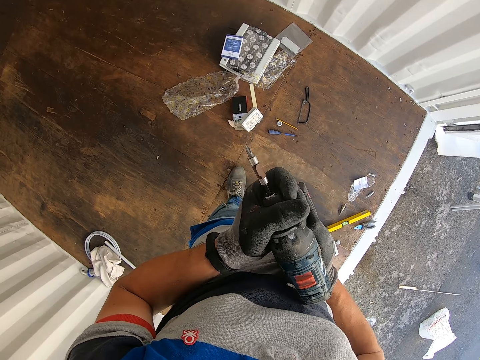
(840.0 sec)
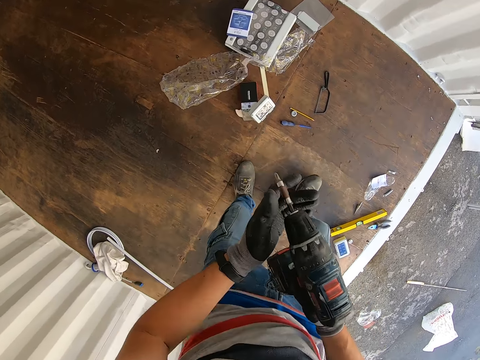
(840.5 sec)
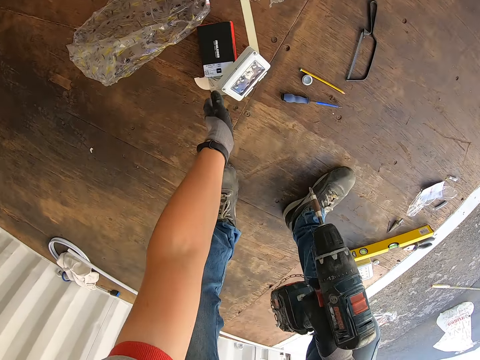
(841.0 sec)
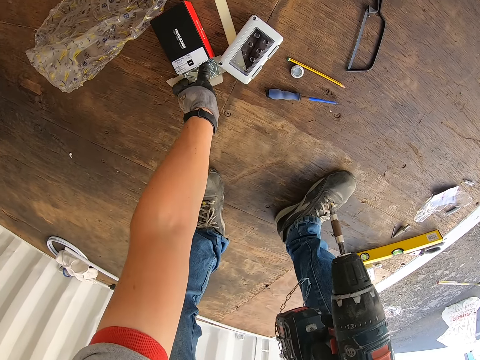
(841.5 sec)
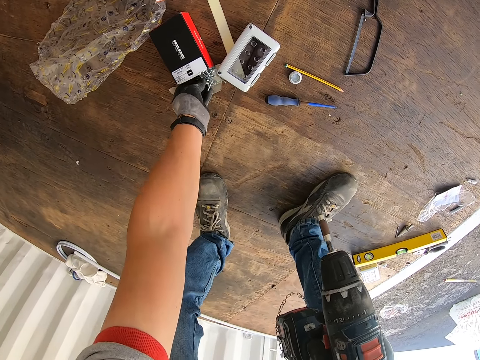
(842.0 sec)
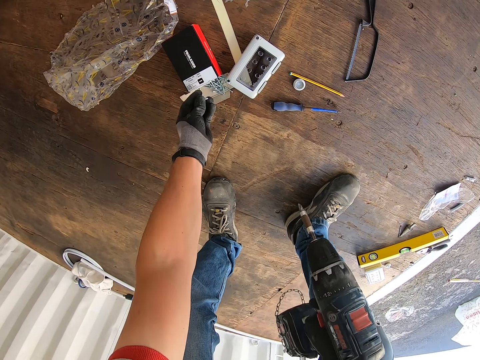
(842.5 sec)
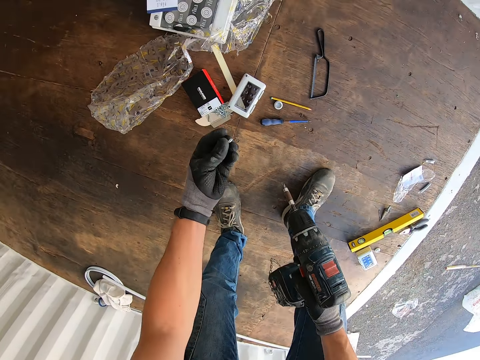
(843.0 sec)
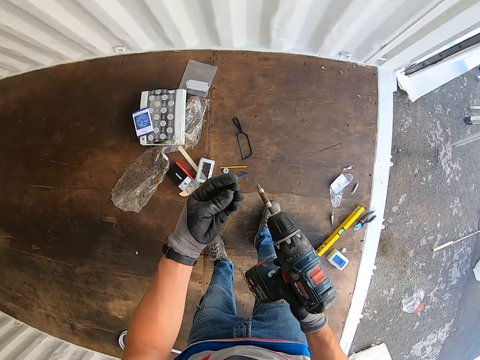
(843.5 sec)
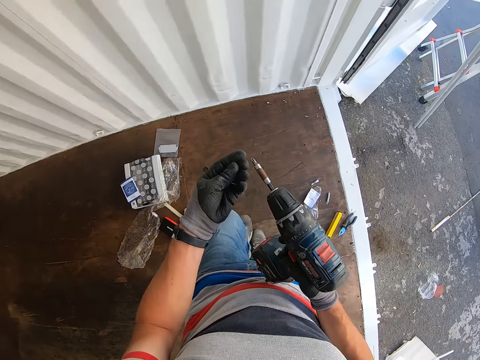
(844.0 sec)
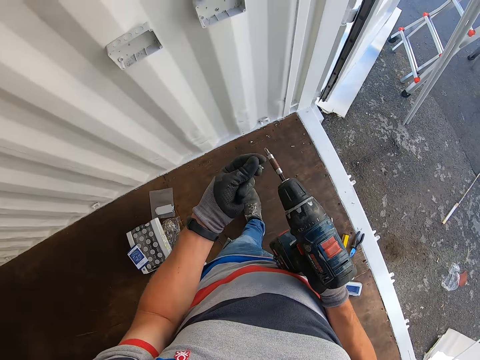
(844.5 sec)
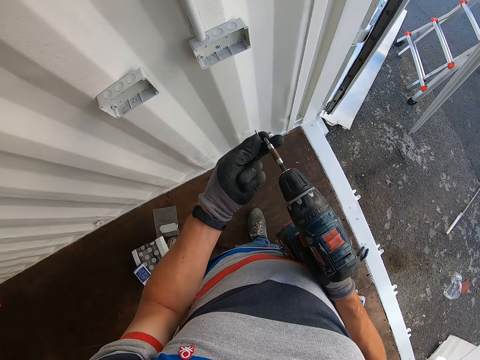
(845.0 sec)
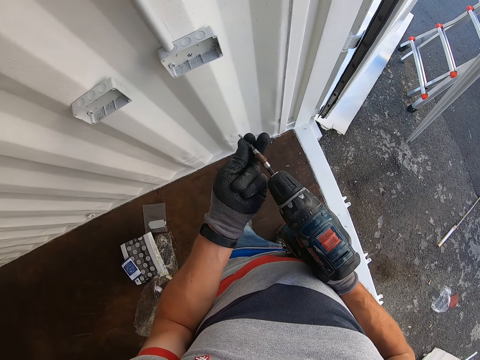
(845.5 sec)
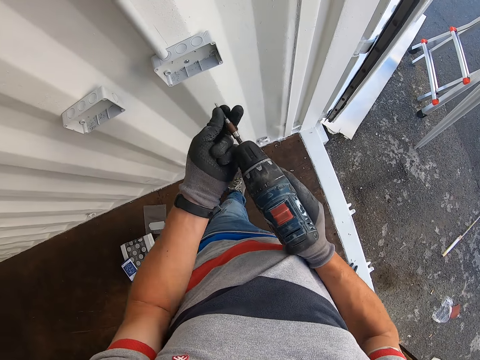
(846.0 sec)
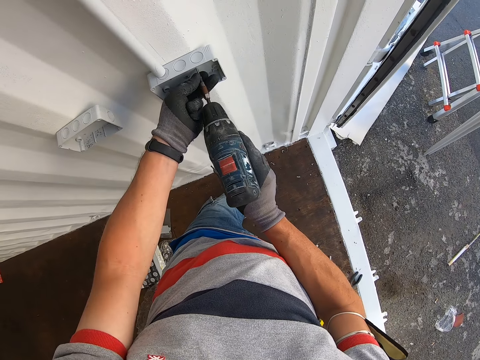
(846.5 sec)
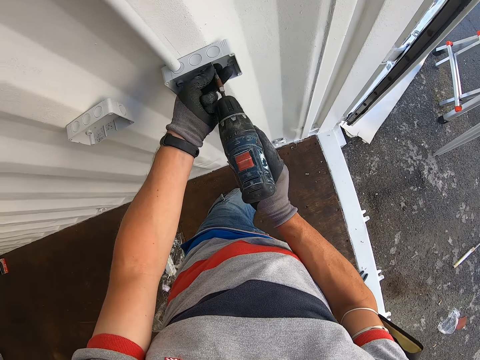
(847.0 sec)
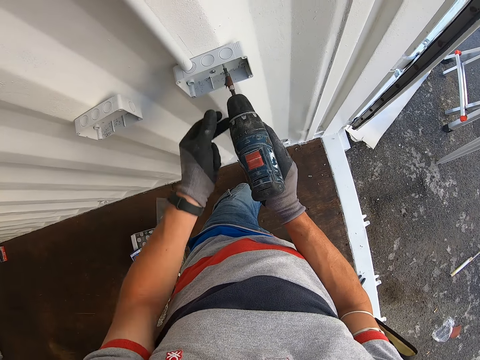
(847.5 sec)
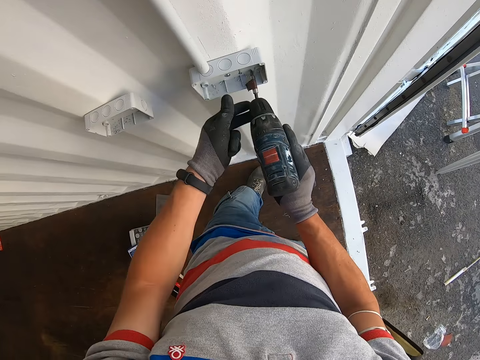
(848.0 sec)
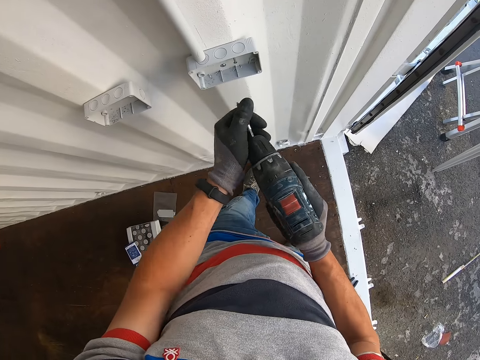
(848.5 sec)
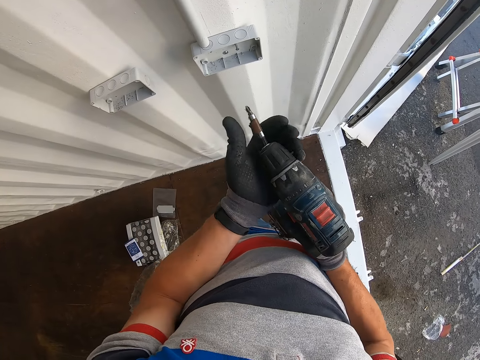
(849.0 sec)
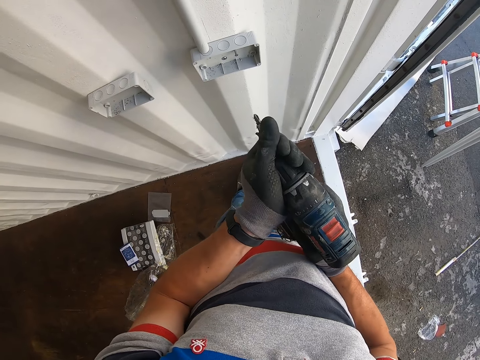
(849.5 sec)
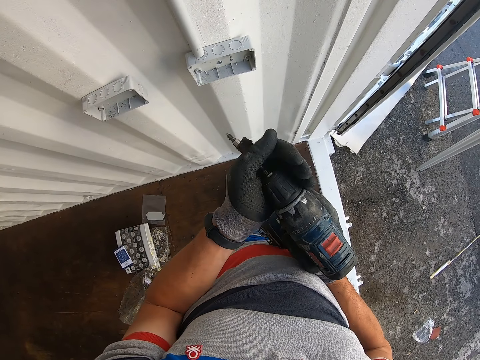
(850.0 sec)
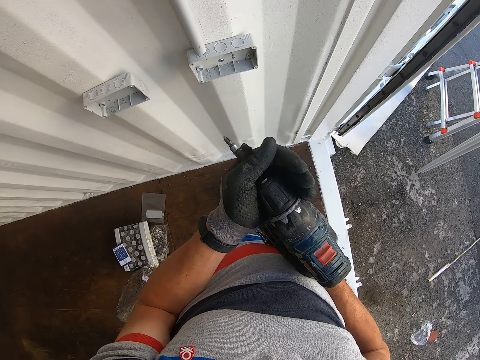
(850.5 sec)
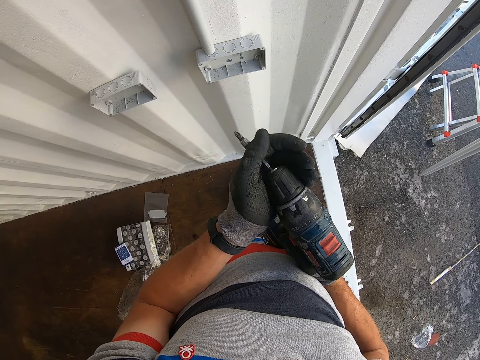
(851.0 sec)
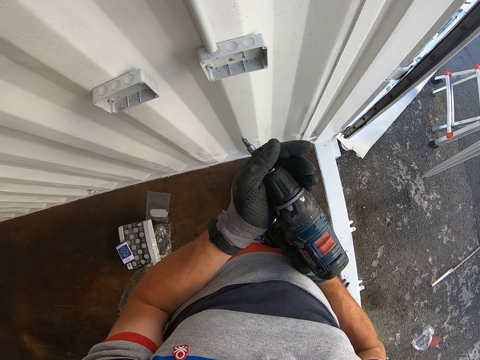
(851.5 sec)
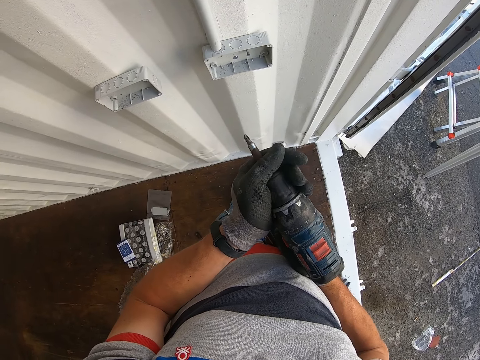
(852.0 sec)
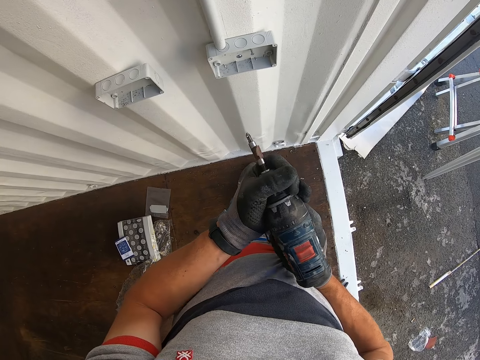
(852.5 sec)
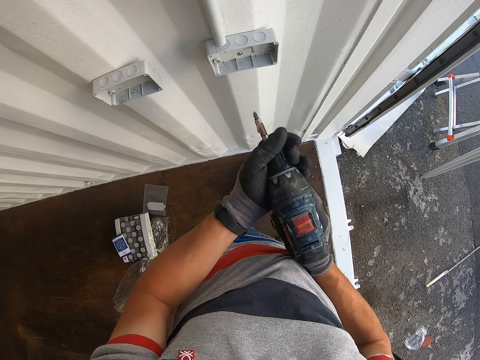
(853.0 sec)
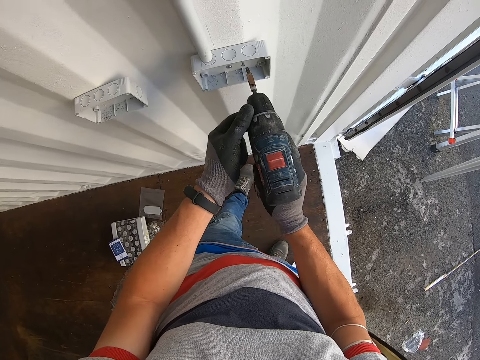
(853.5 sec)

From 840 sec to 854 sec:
The camera wearer picks up the nut from the box. They fix the nut on the drill bit. They fix the nut on the socket box. They remove the drill bit from the nail gun.

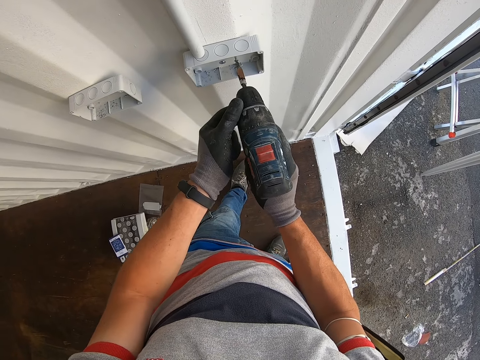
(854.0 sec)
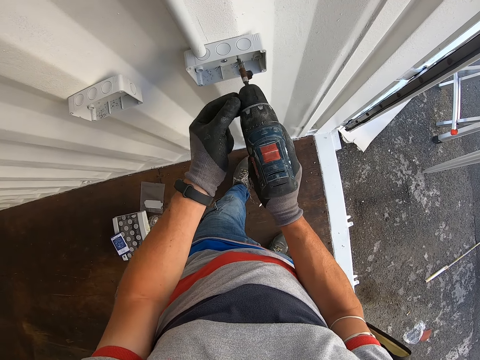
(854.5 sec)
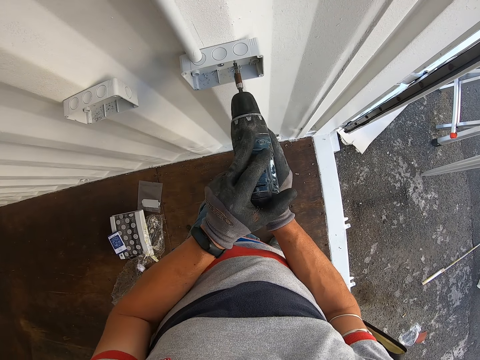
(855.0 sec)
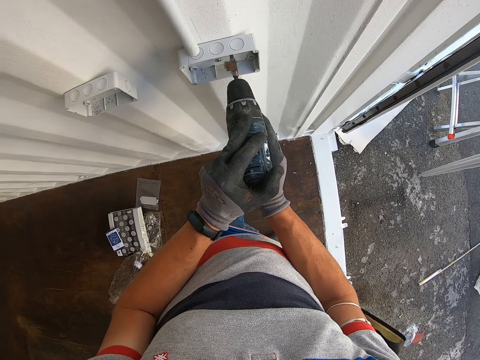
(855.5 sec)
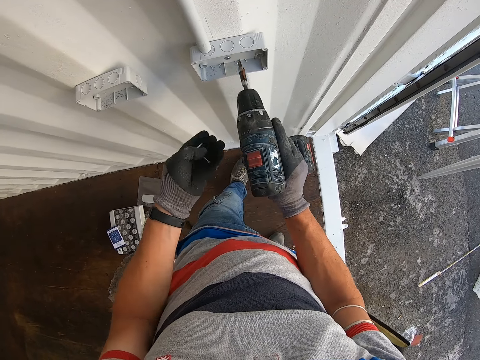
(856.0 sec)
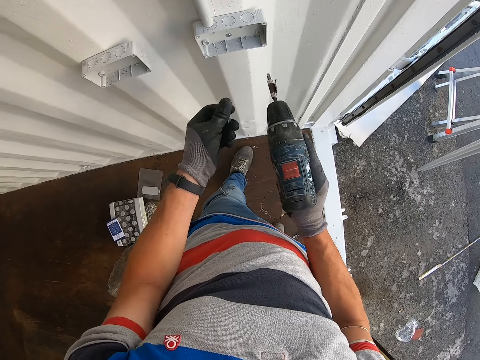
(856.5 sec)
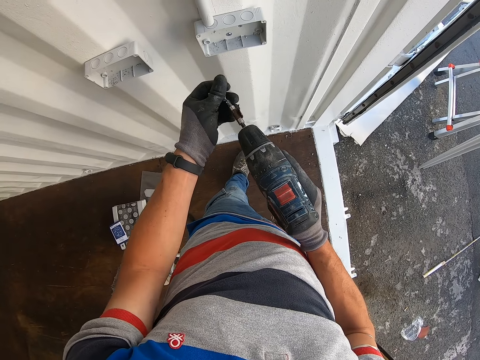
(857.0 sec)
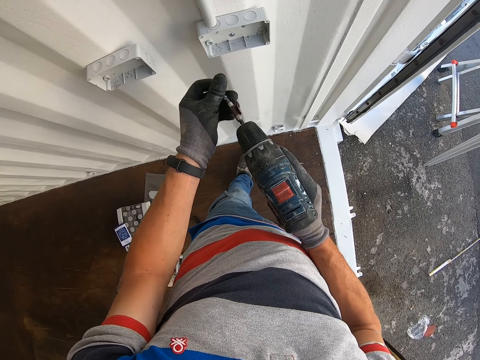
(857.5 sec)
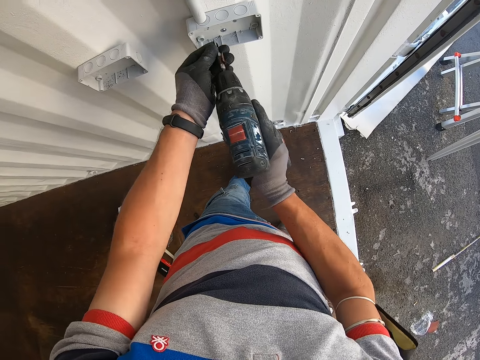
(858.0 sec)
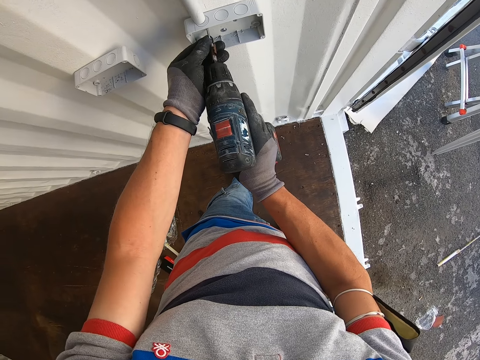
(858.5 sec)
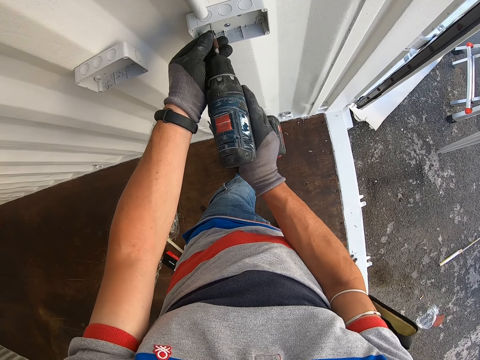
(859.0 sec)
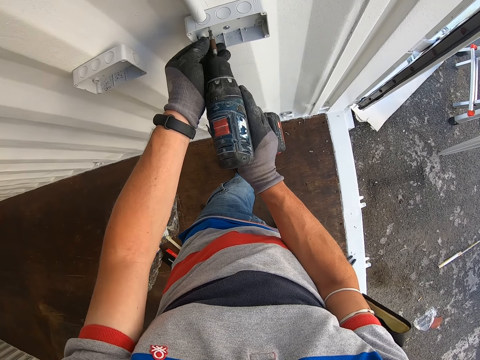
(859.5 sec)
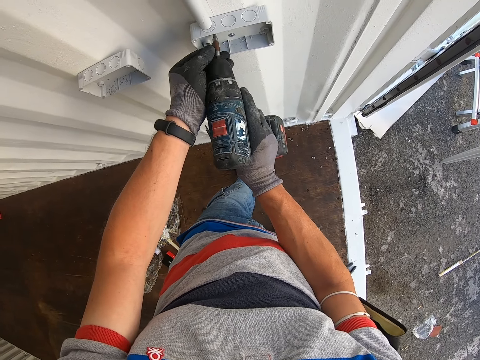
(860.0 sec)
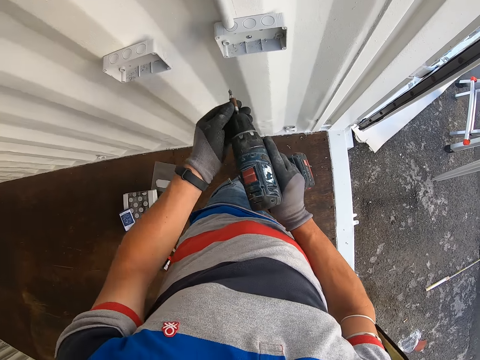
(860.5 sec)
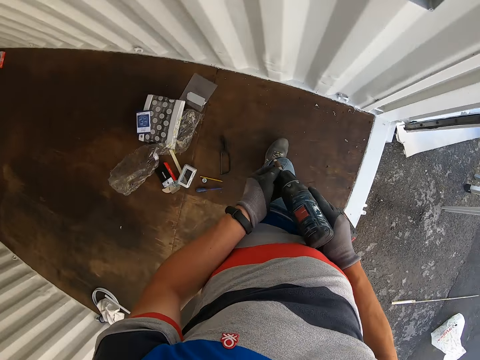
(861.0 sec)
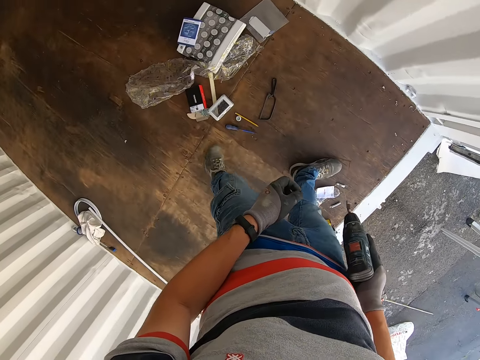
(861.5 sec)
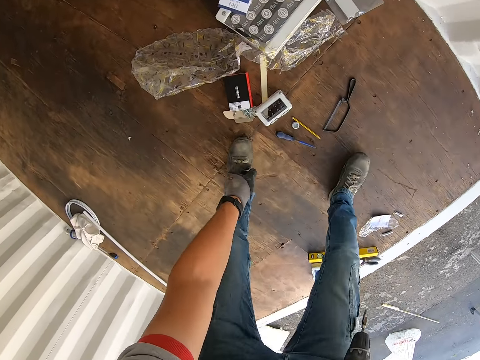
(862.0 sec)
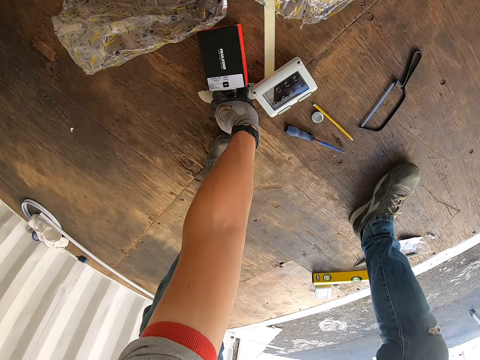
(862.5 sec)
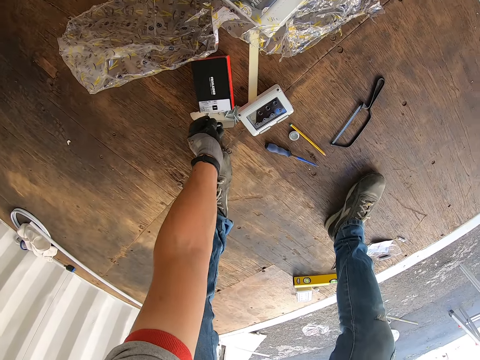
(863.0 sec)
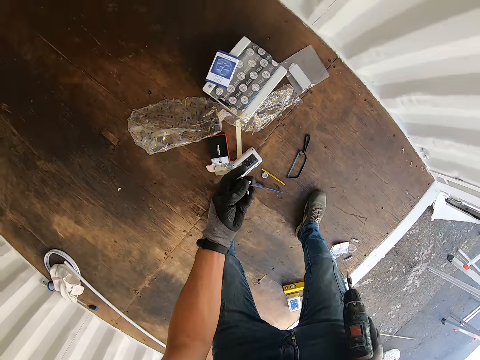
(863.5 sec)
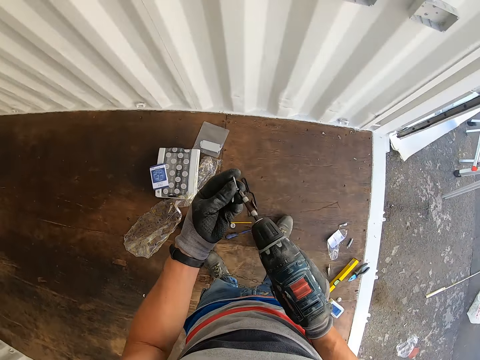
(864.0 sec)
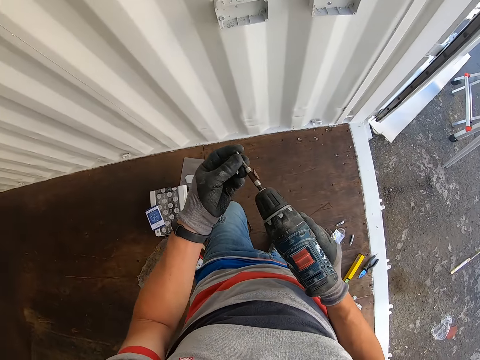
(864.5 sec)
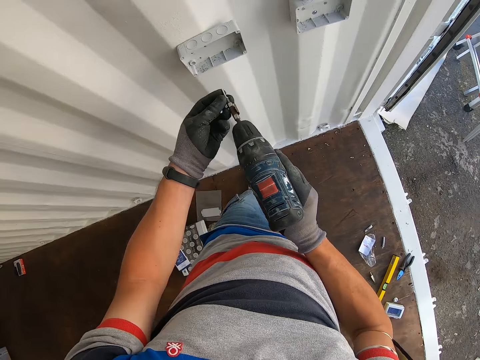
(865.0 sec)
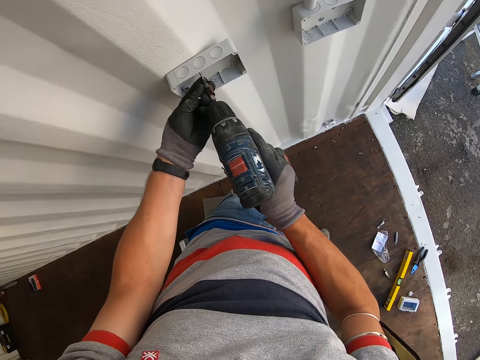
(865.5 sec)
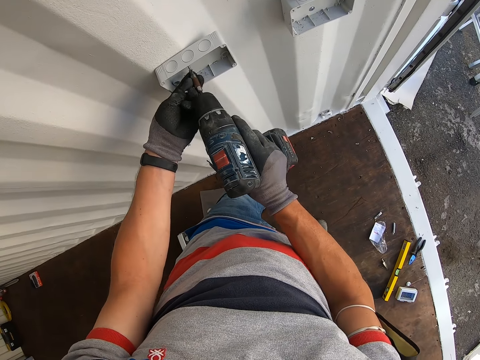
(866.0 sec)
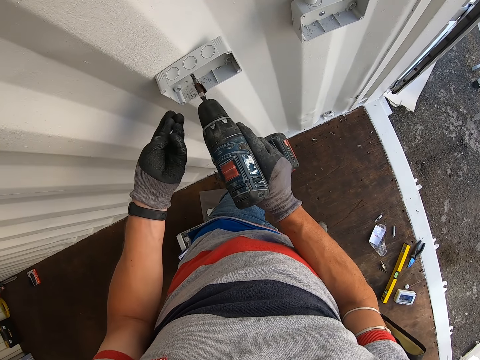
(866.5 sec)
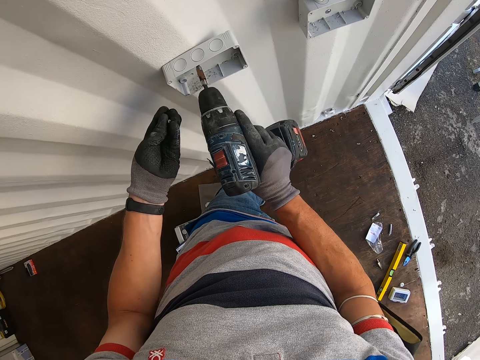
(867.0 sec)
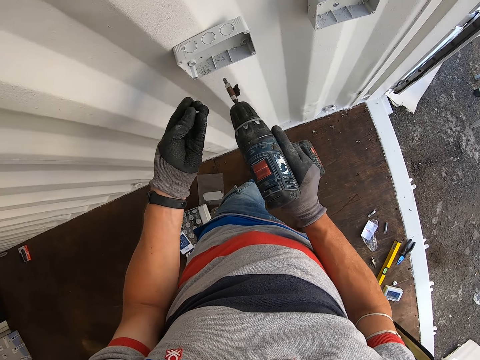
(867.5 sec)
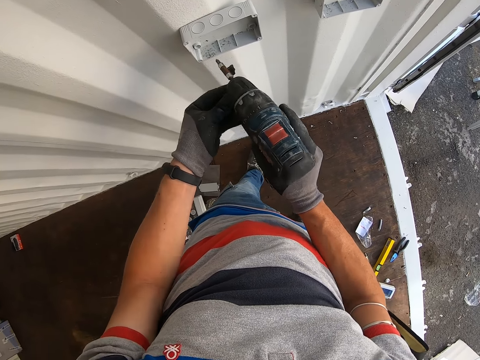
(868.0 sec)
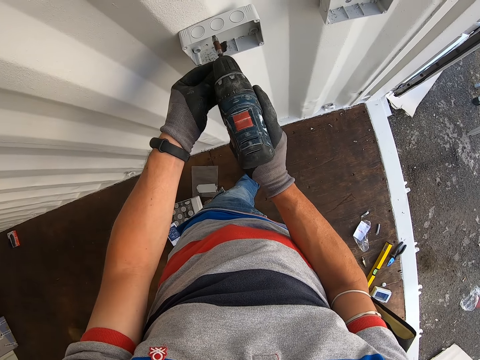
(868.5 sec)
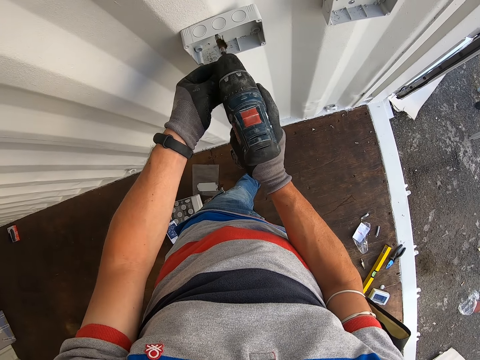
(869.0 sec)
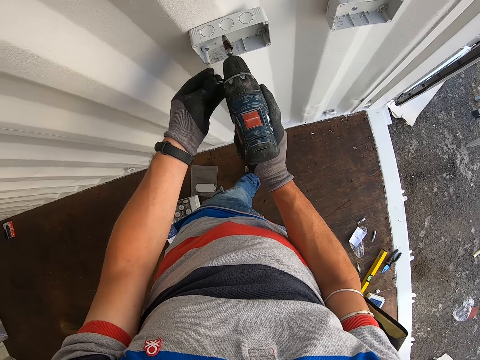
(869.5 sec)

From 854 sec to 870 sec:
The camera wearer drills the nut on the socket box. They fix the nut on the nail gun. They make a hole on the wall. They fix the nut on the socket box. They pick up the nut from the box. They connect the drill machine. They fix the nut on the nail gun. They drill the nut on the socket box.
